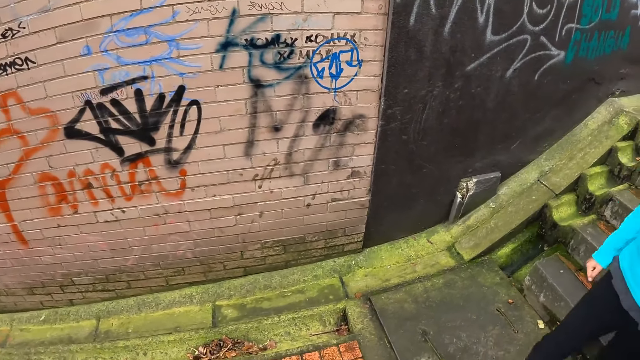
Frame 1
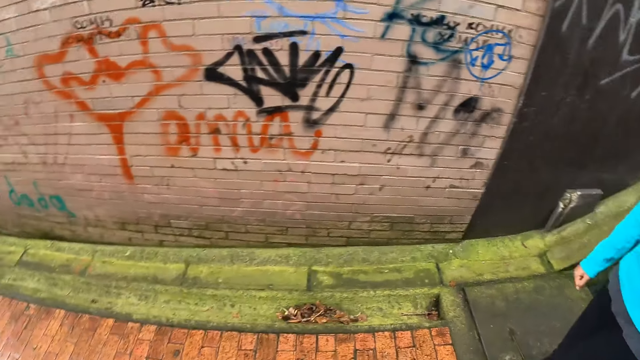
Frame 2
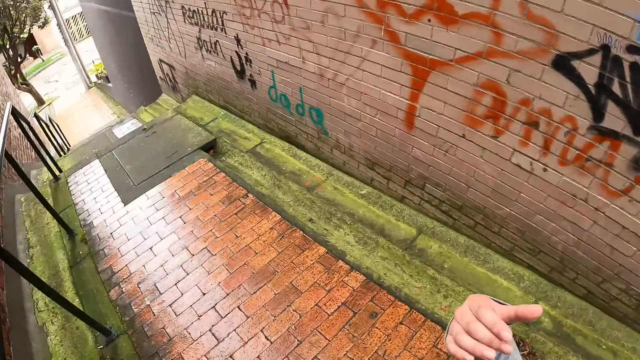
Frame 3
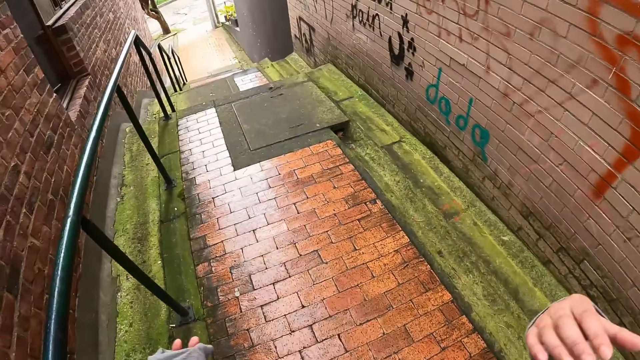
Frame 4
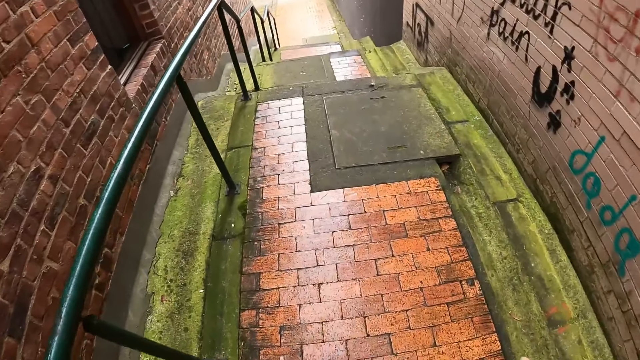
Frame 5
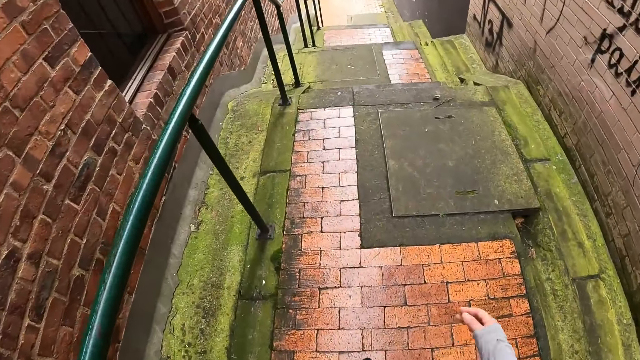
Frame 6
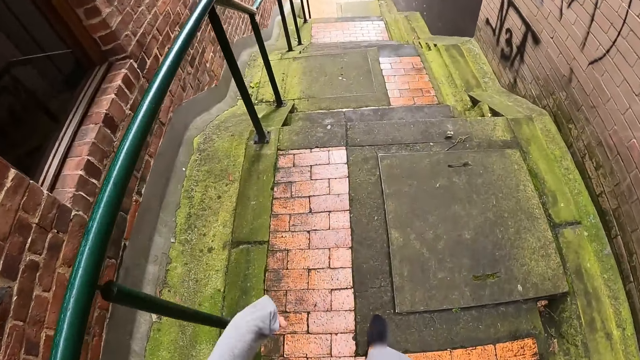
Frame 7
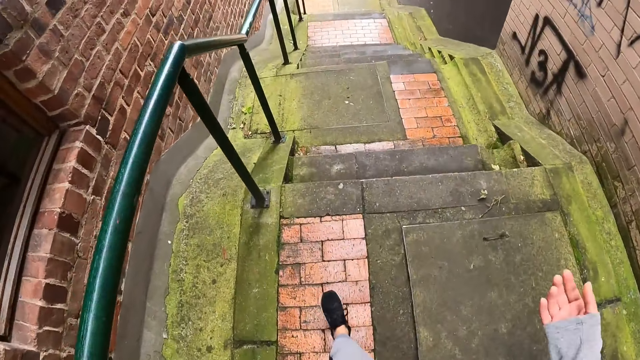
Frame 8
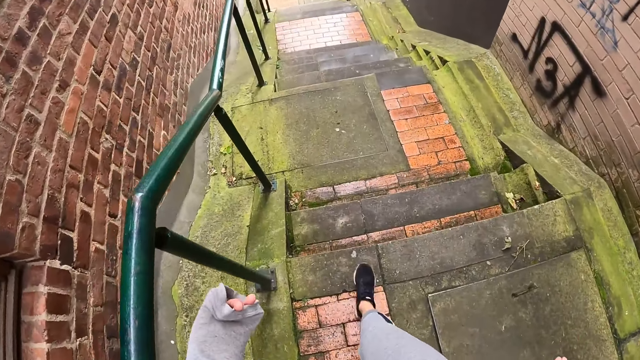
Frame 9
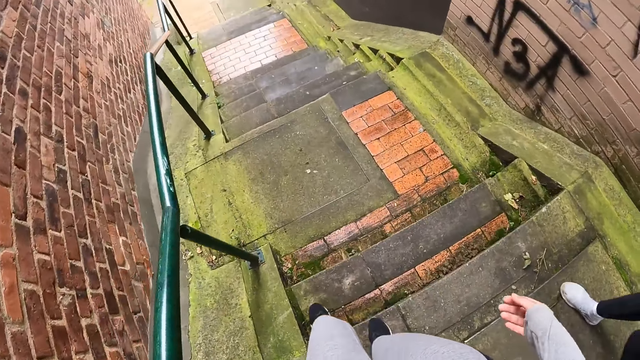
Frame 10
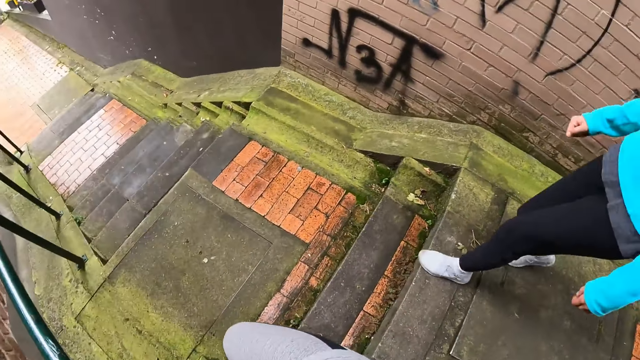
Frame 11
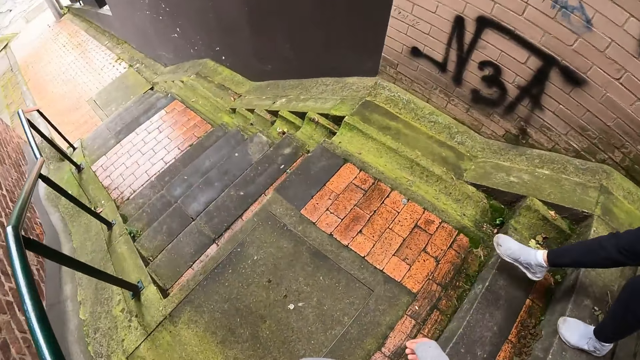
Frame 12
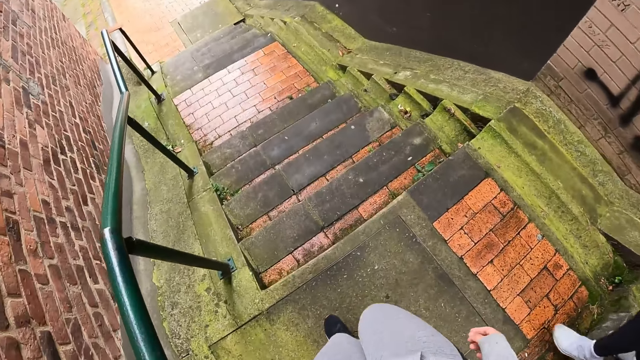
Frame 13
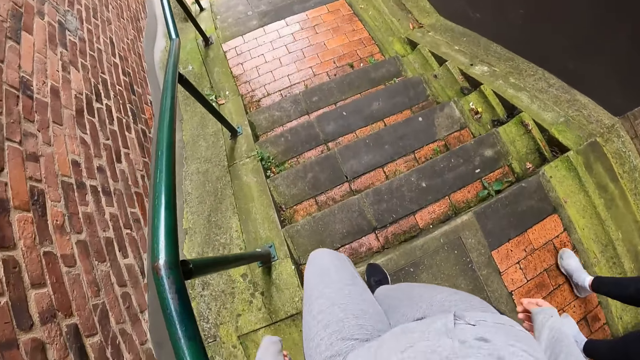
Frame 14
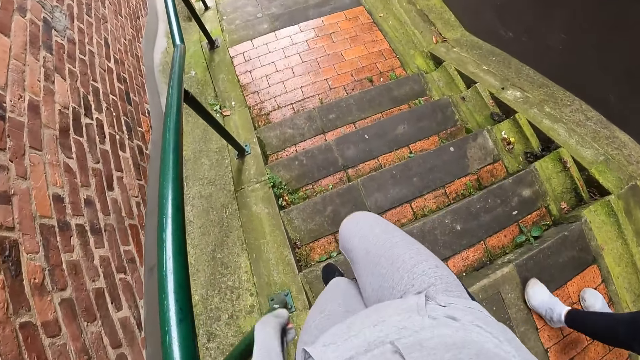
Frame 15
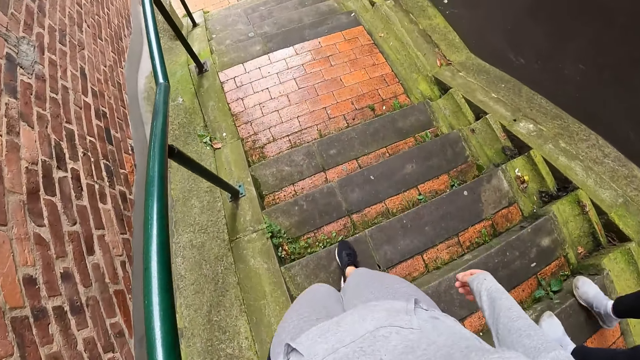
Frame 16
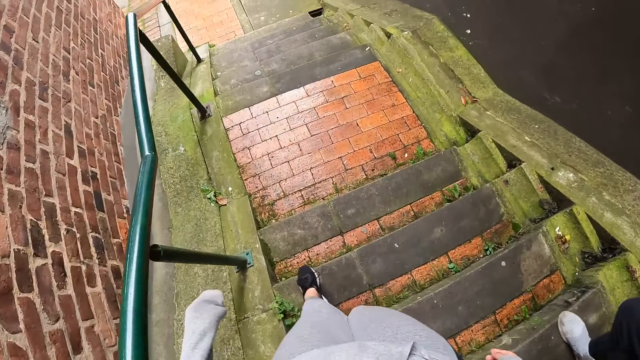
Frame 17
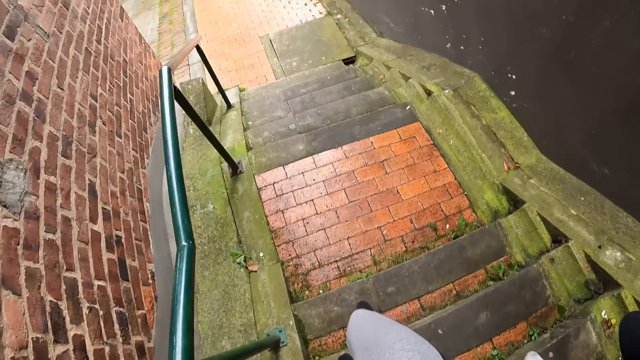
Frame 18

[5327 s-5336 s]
The camera wearer looks in front. She gestures with her right hand. She walks down the stairs. She looks sideways. She walks down the stairs.

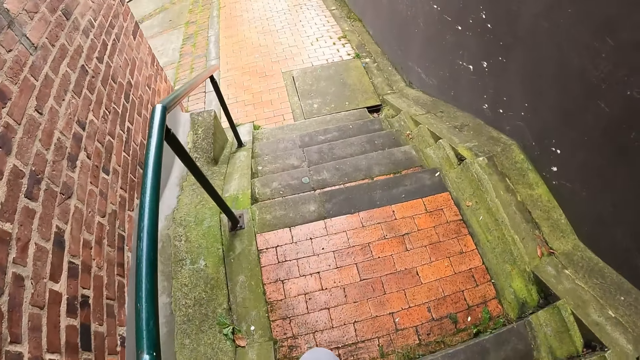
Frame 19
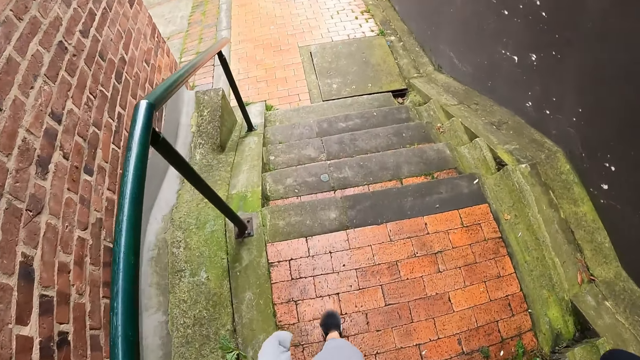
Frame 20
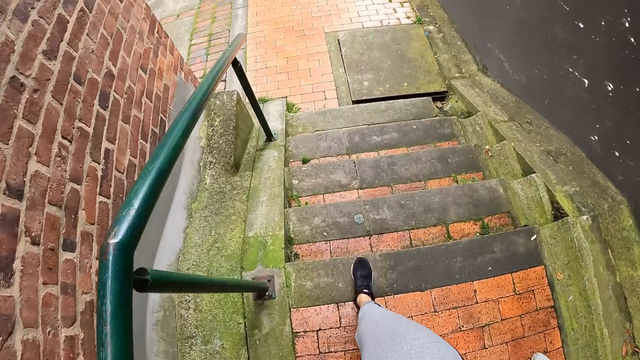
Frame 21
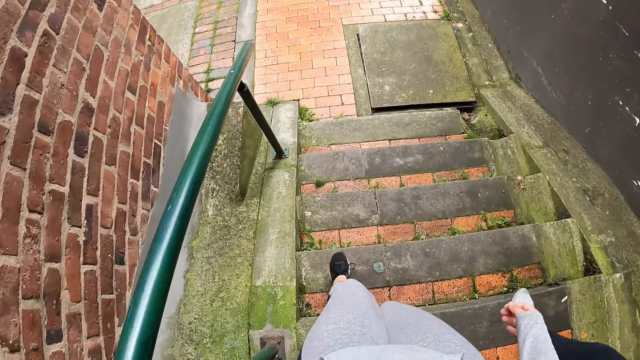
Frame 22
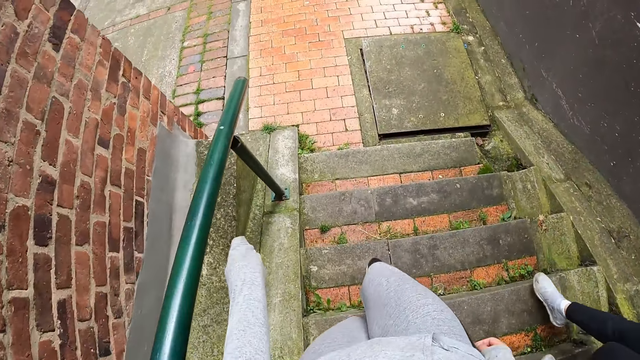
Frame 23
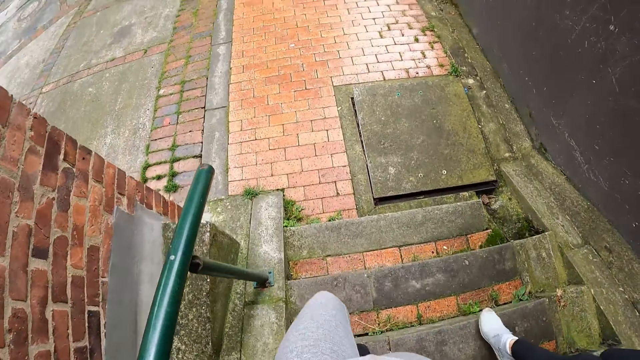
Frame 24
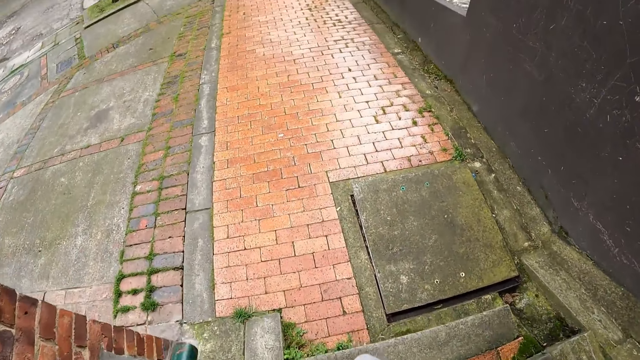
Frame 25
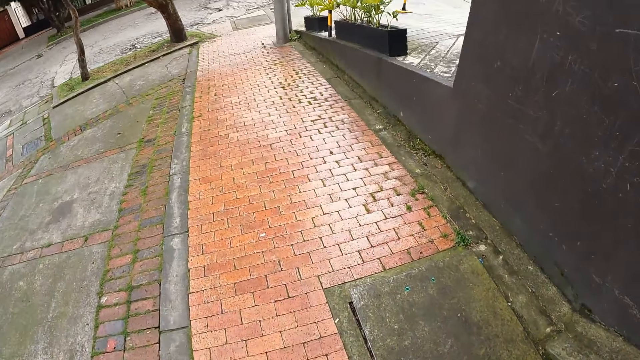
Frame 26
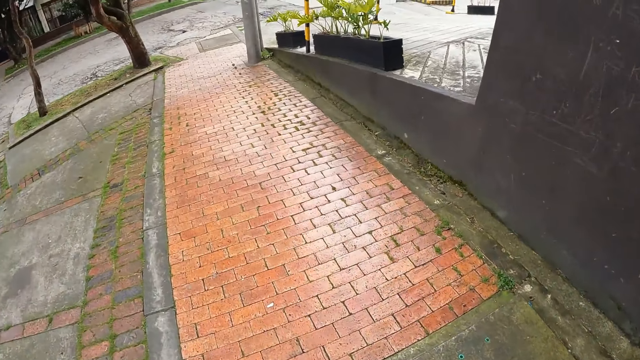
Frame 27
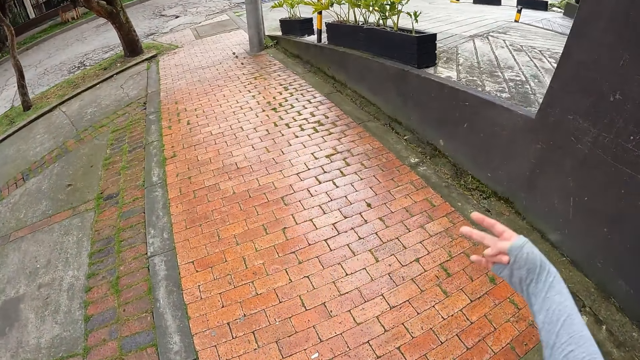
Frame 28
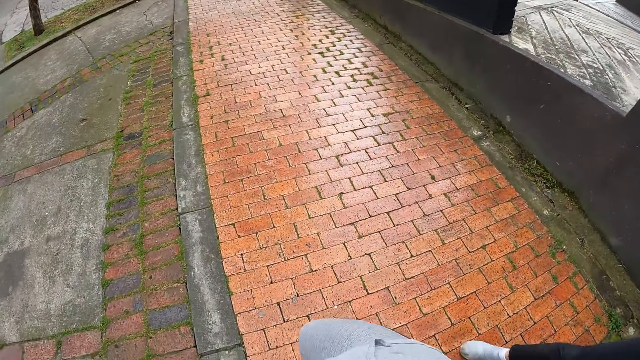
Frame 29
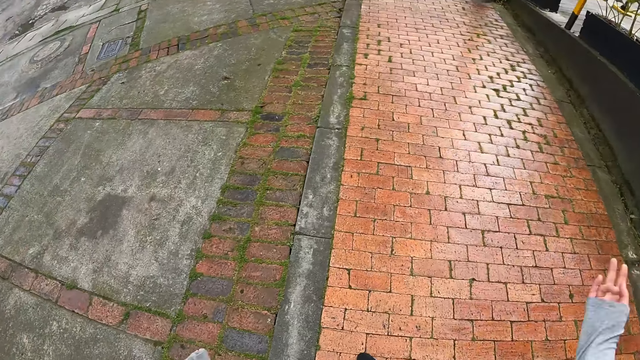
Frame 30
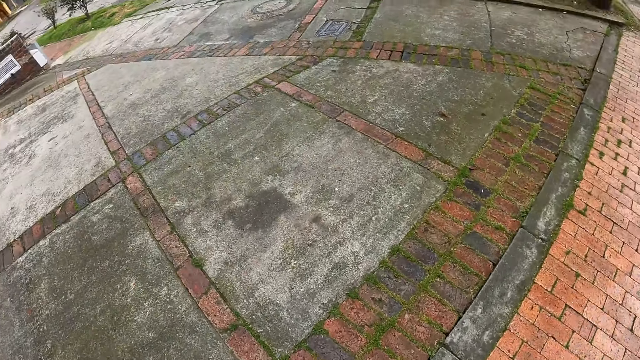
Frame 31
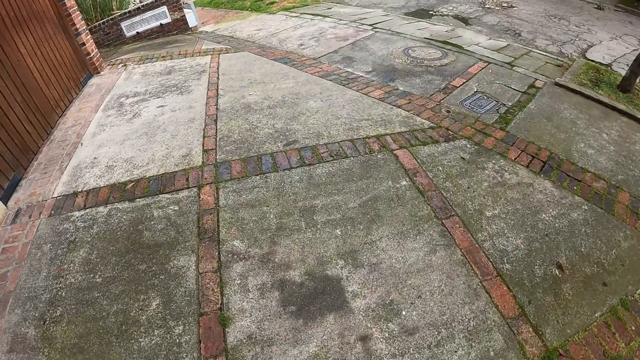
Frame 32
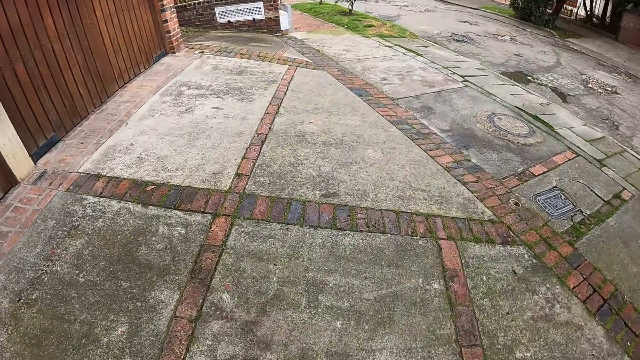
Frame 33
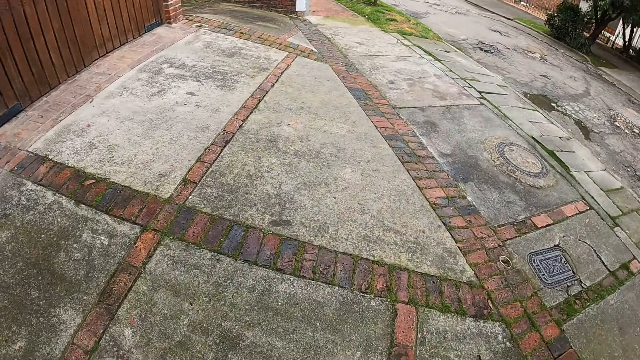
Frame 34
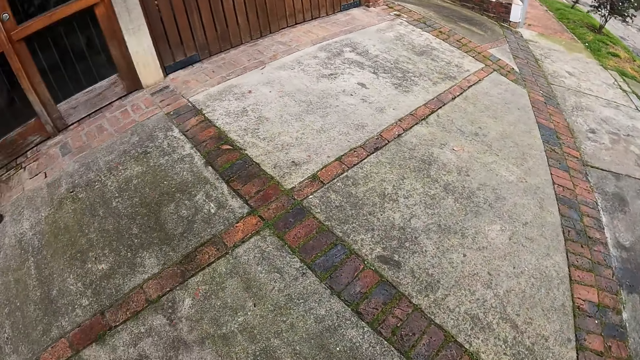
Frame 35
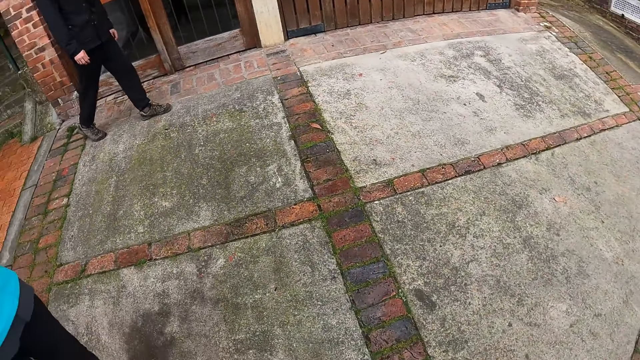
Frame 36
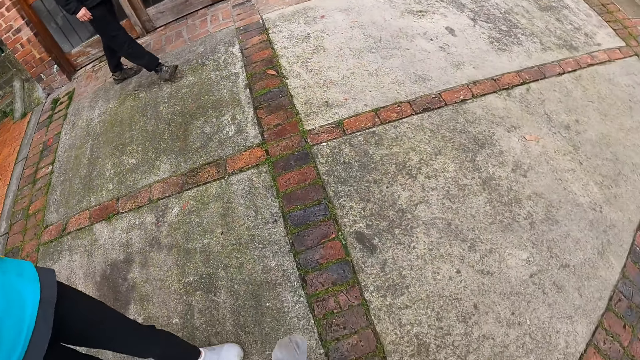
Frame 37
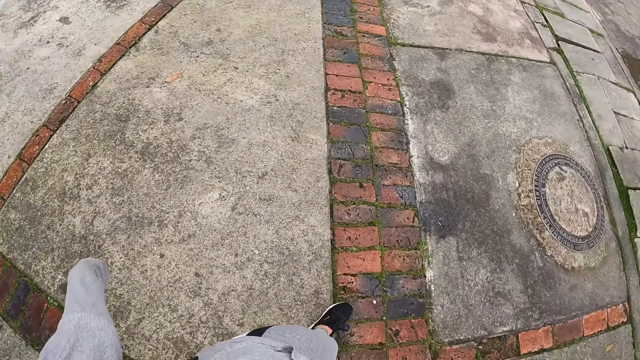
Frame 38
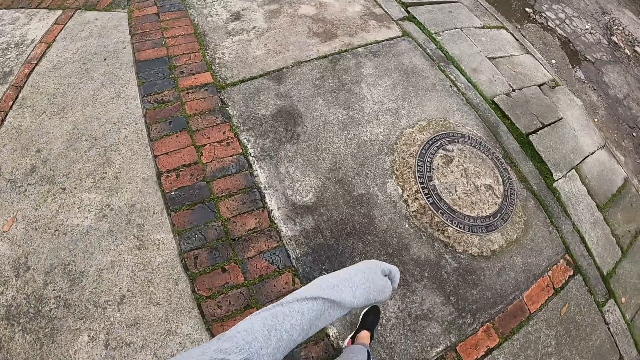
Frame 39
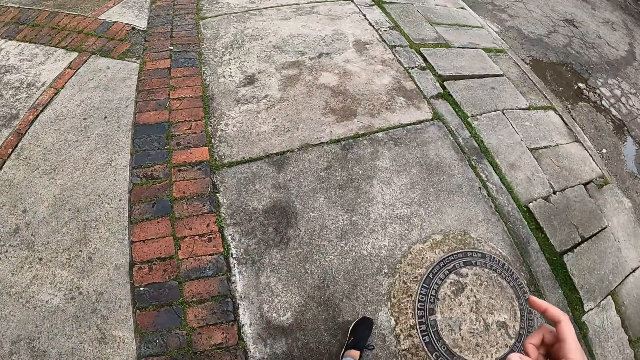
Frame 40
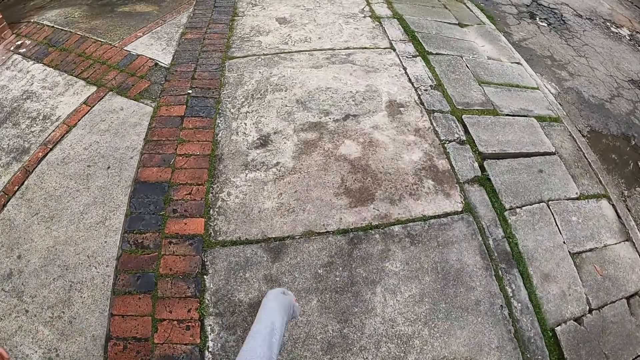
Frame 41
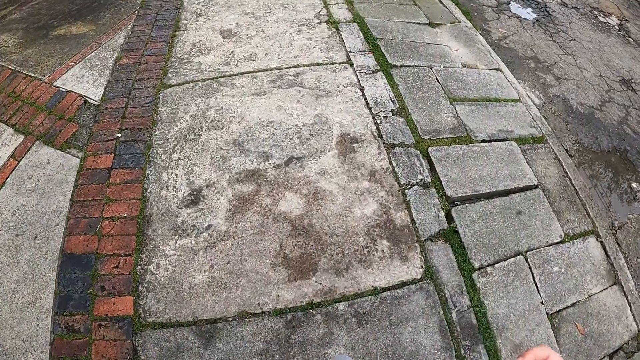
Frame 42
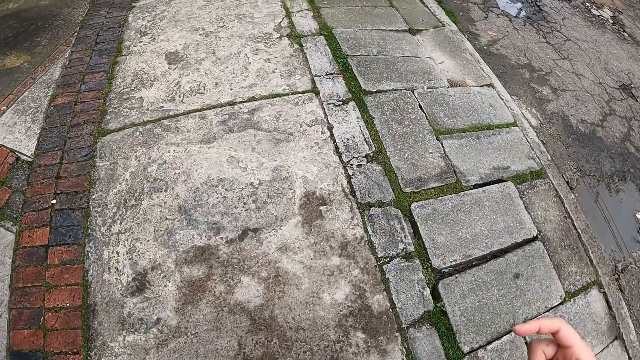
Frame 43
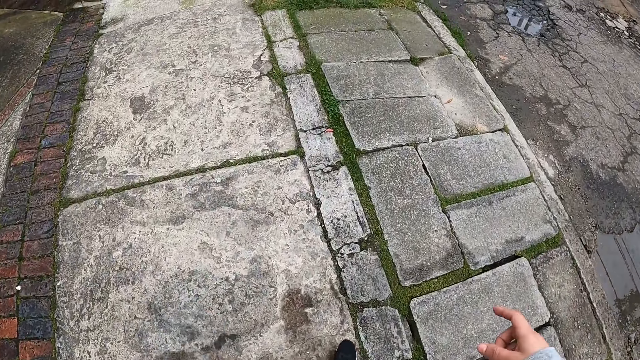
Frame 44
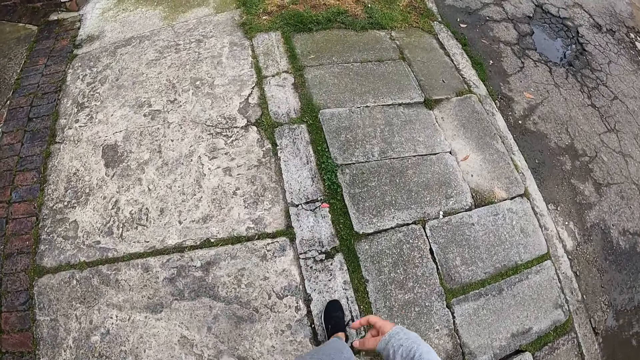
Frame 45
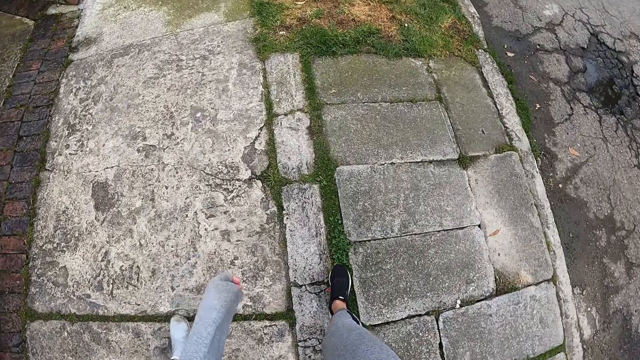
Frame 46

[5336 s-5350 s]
The camera wearer looks in front. She walks down the stairs. She walks on a pathway. She looks in front. She points with her right hand. She looks sideways. The man walks on the pathway. The woman walks on the pathway. The camera wearer looks down.
